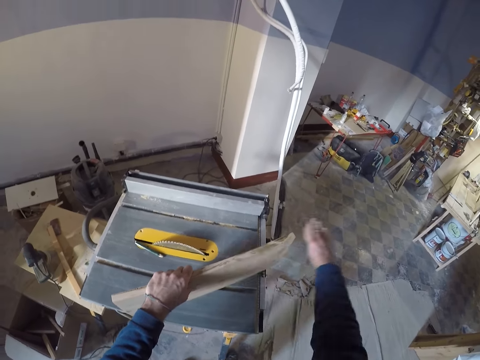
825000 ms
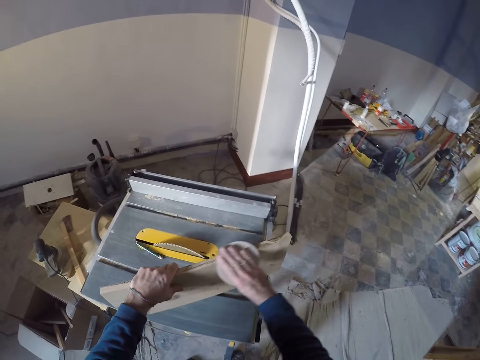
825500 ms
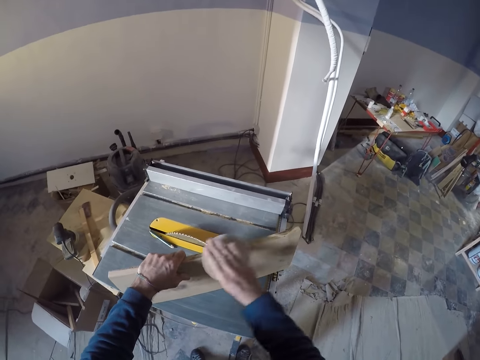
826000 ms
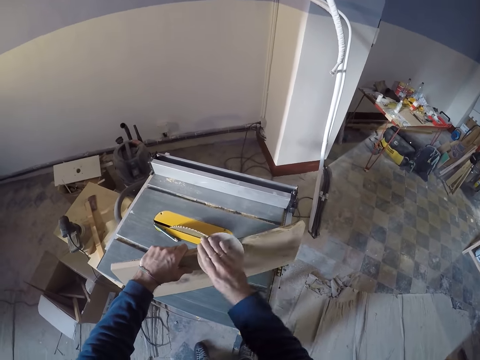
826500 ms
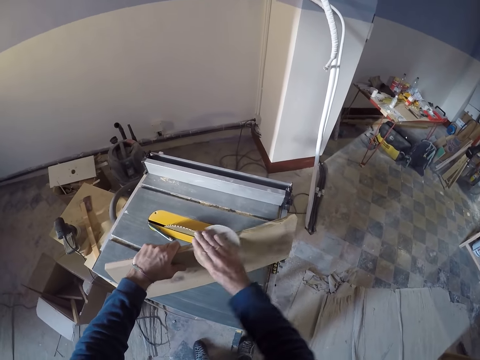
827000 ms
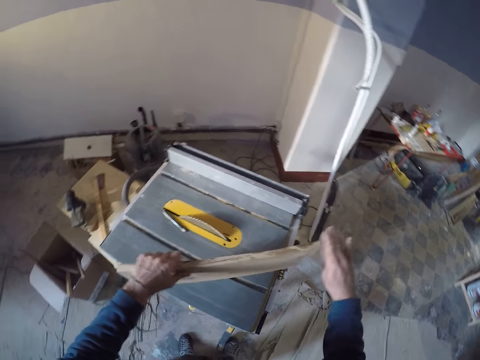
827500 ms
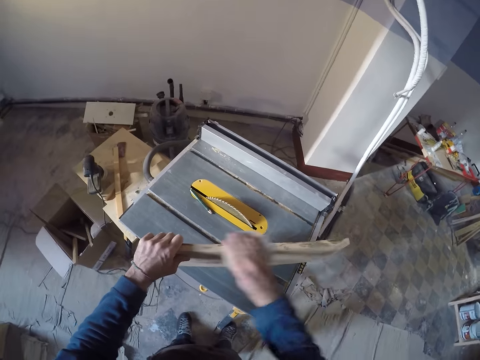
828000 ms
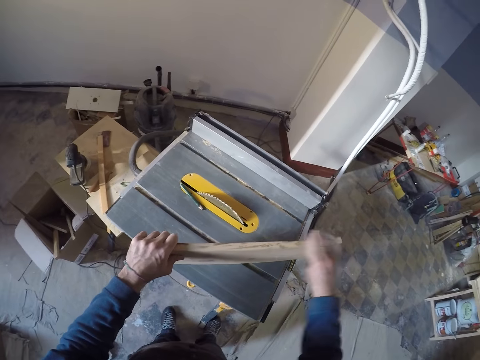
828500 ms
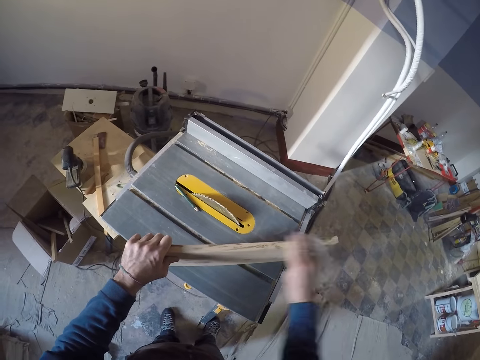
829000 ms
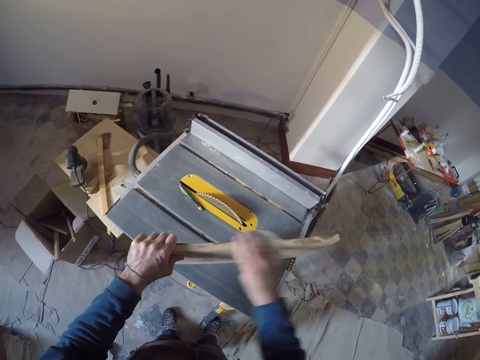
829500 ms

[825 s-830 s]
The camera wearer adjusts his left hand on the plank on the table saw.

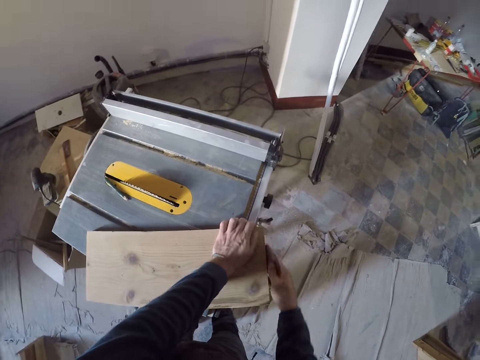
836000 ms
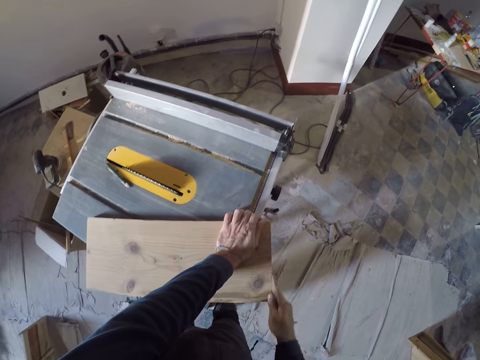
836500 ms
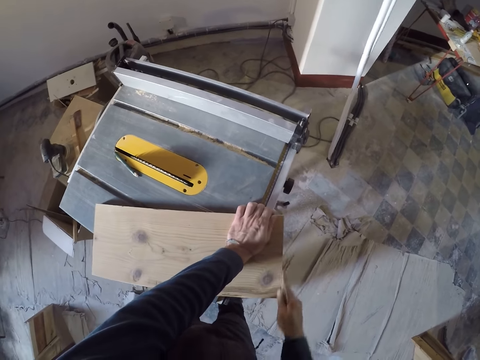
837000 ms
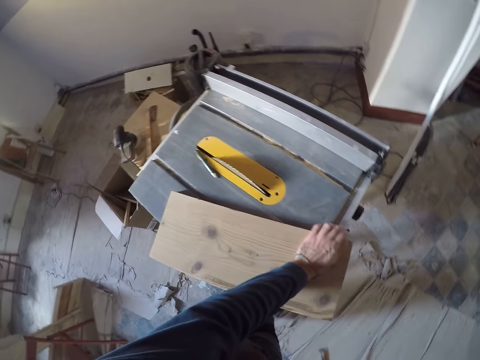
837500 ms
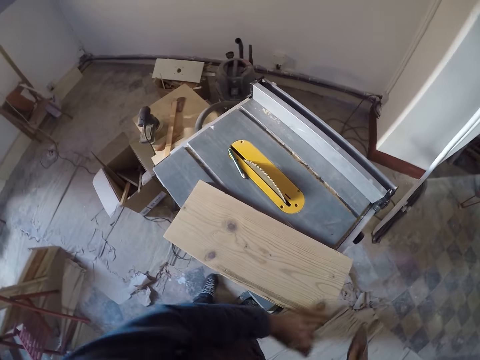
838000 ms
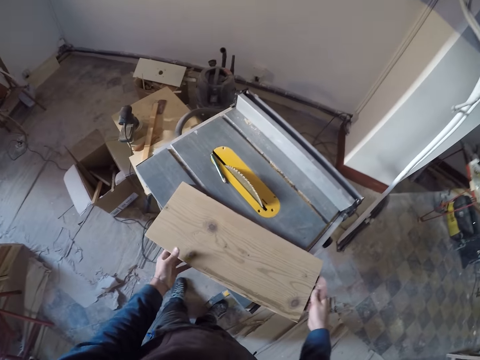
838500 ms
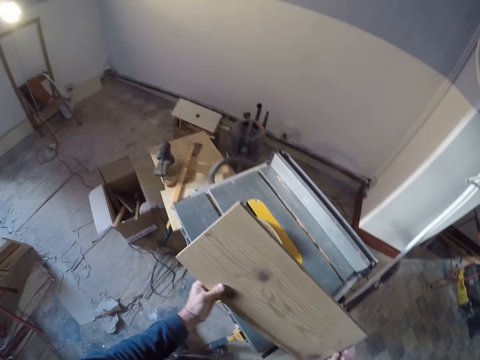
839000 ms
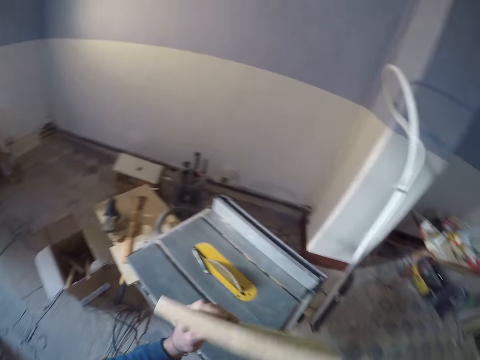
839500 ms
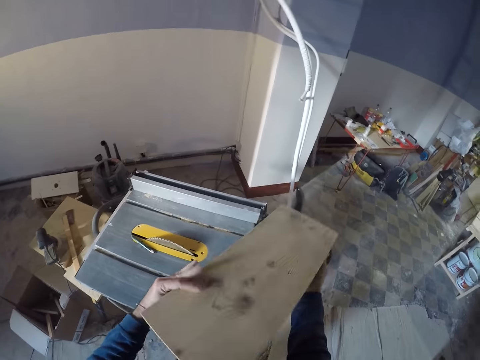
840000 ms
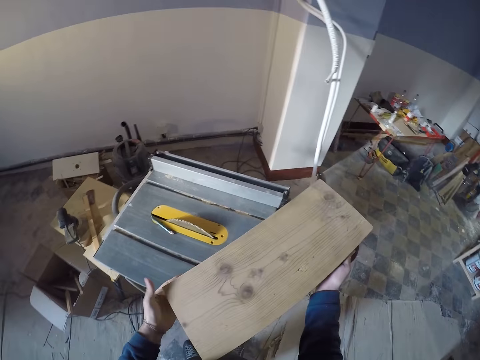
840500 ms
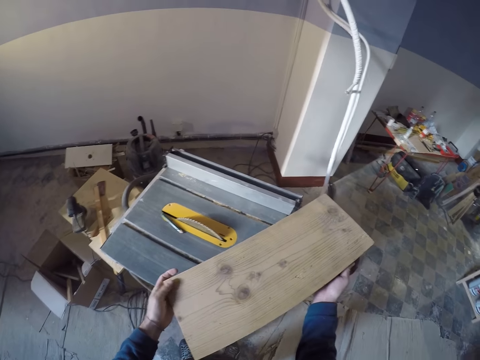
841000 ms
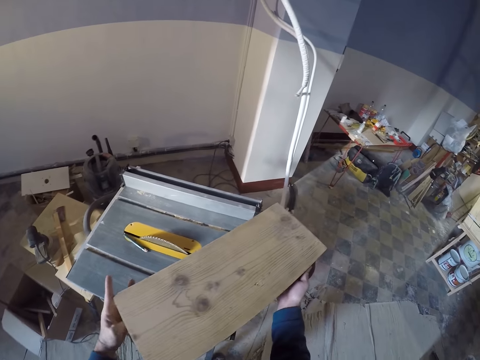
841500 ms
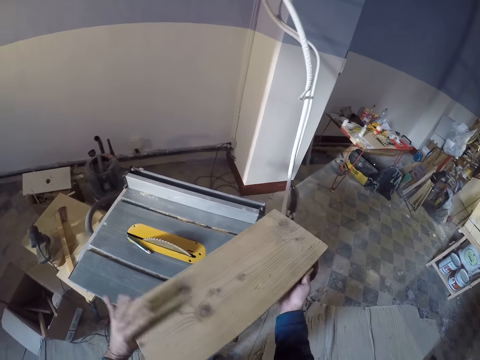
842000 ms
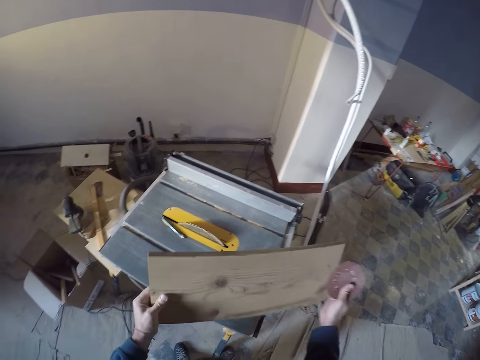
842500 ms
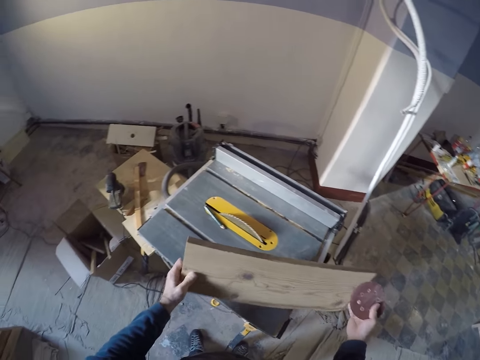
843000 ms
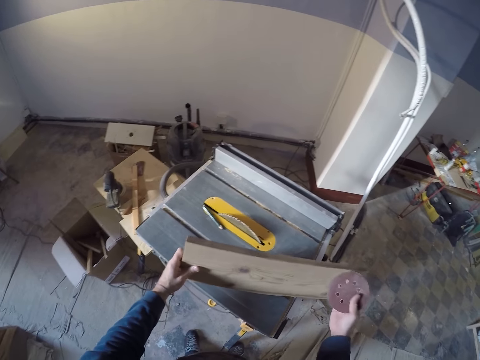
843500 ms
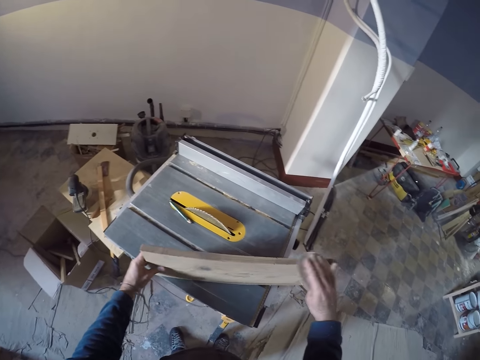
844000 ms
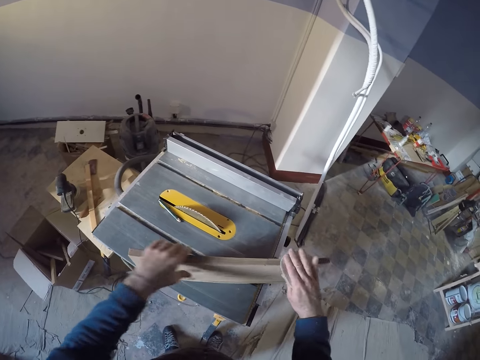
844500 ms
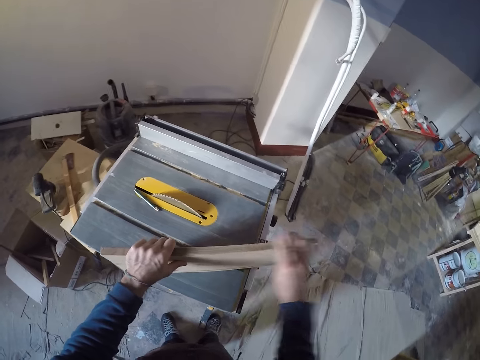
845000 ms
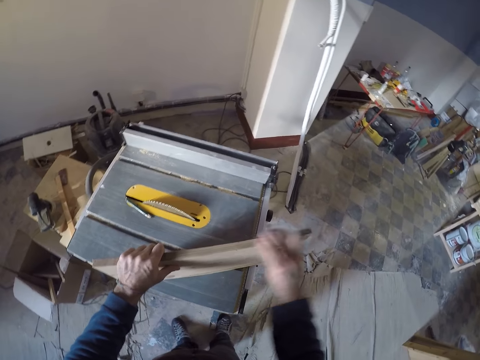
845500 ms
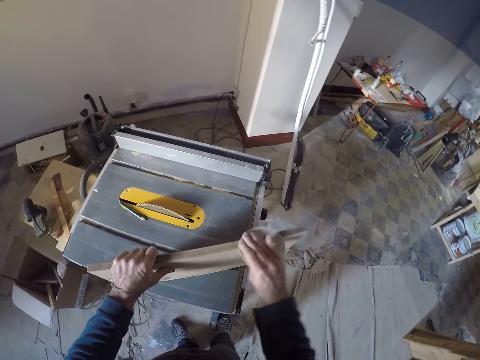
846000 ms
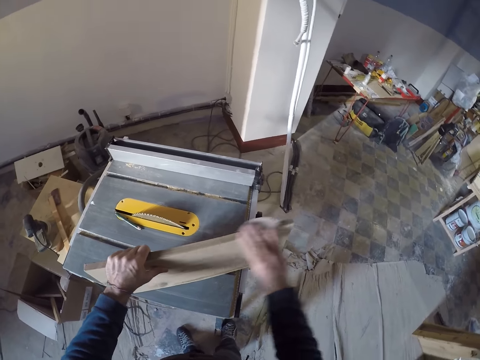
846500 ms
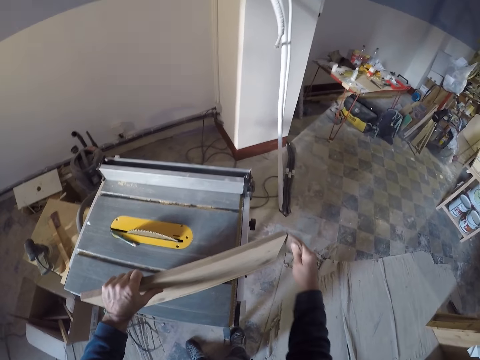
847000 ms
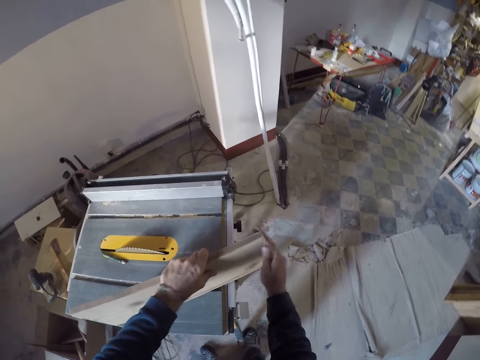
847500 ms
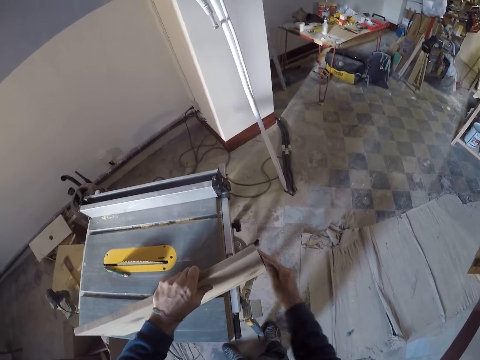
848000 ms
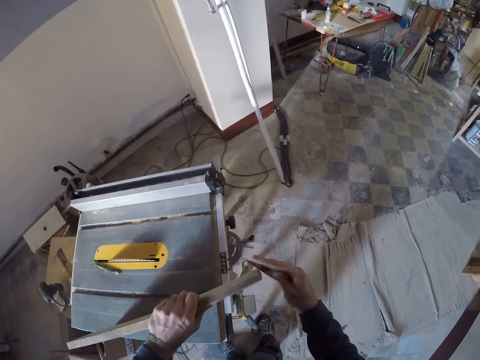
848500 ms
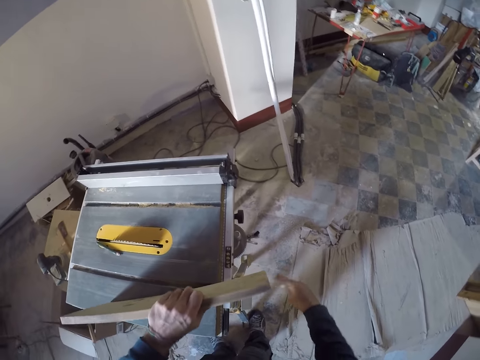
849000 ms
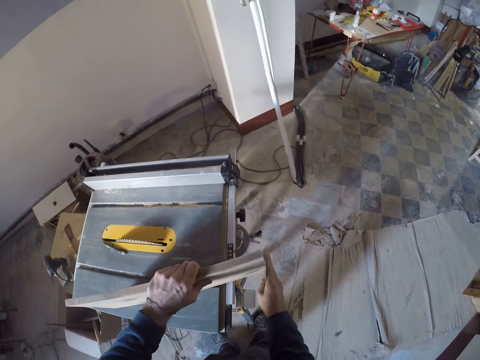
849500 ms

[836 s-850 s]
The camera wearer holds the plank on the table saw with his left hand. He carries the plank from the table saw with both hands. He flips the wood. He places the plank in his hands on the table saw. He sands the edge of the plank on the table saw with the sanding paper in his right hand. He adjusts his left hand on the plank on the table saw.

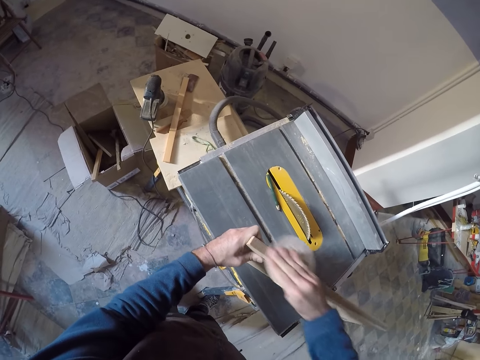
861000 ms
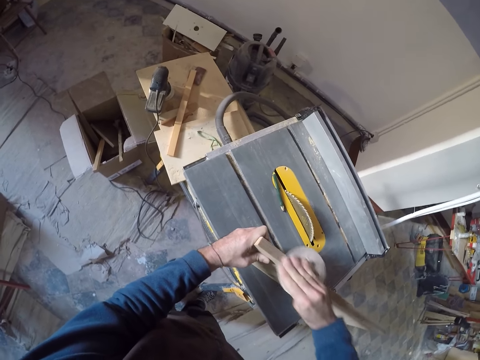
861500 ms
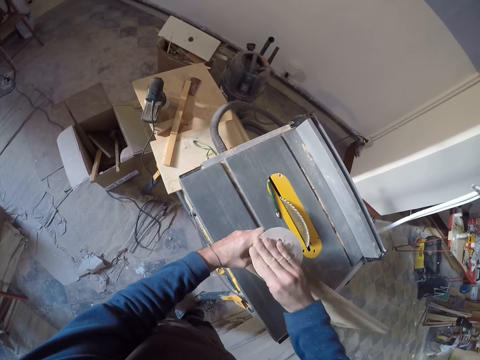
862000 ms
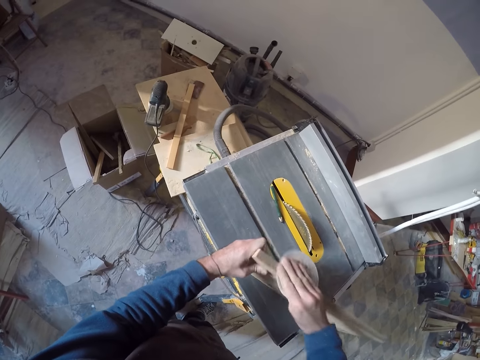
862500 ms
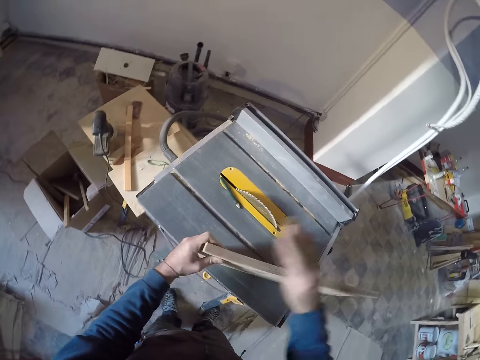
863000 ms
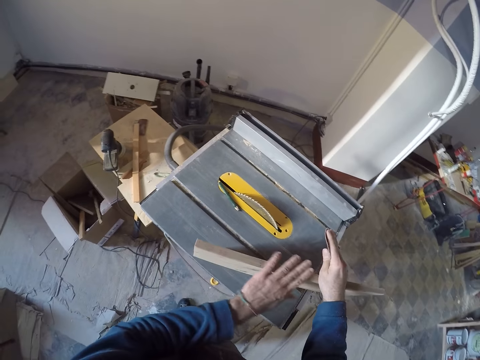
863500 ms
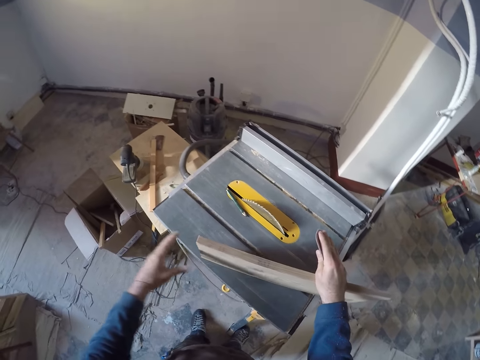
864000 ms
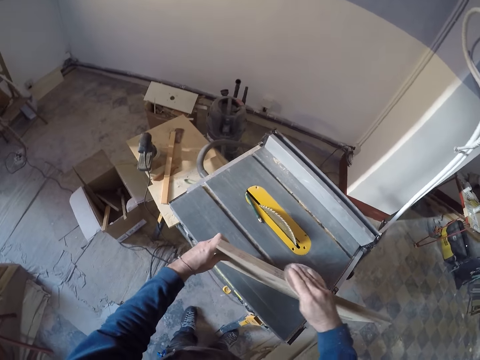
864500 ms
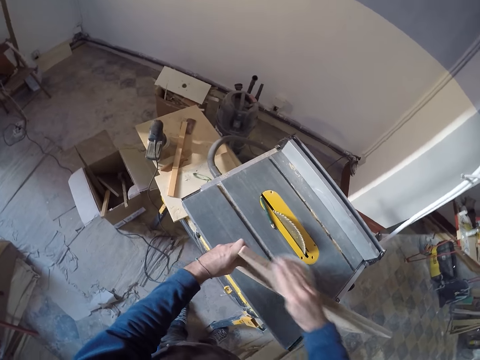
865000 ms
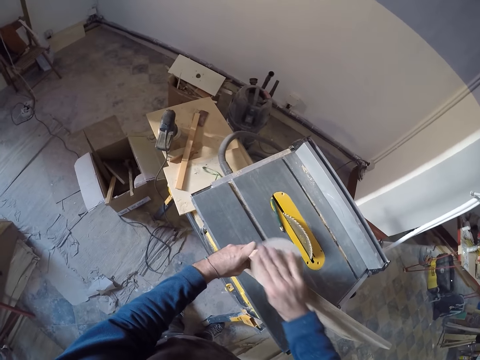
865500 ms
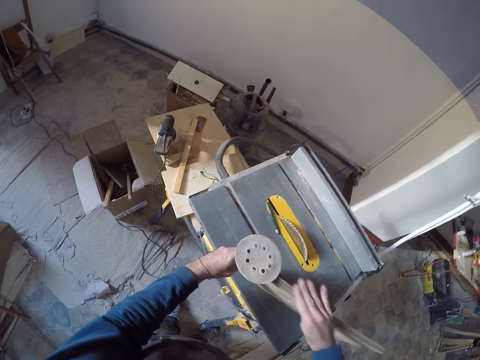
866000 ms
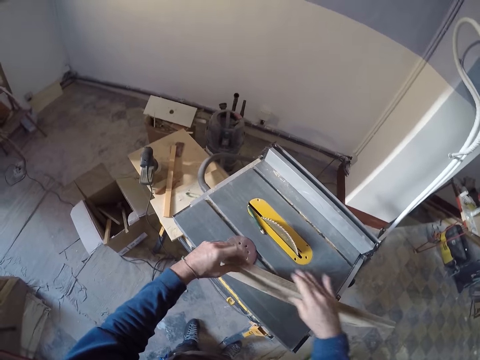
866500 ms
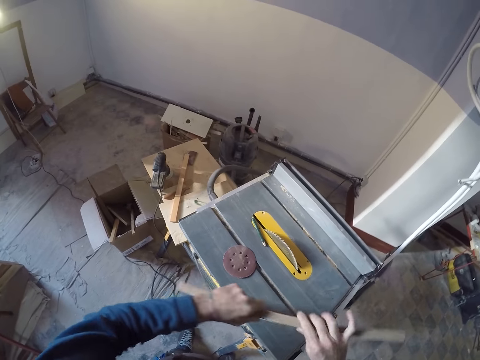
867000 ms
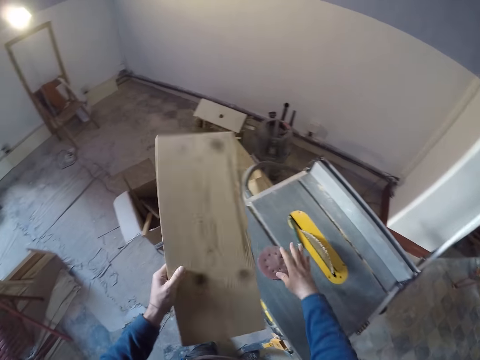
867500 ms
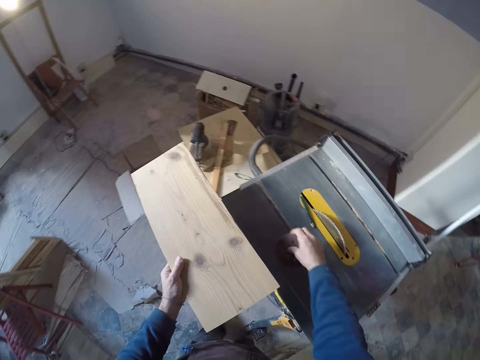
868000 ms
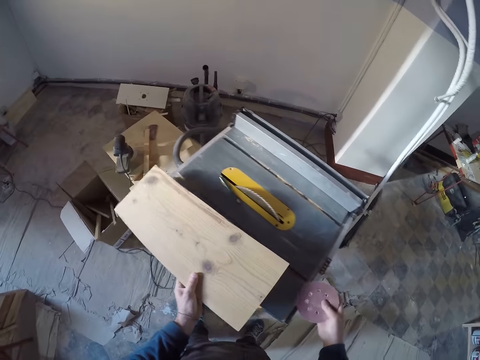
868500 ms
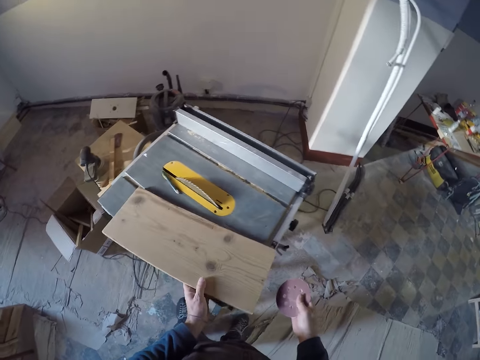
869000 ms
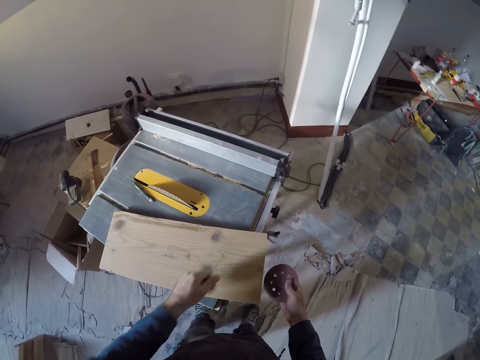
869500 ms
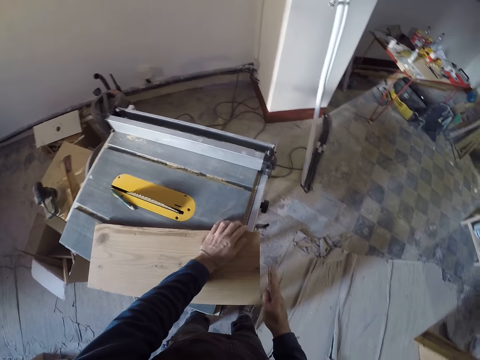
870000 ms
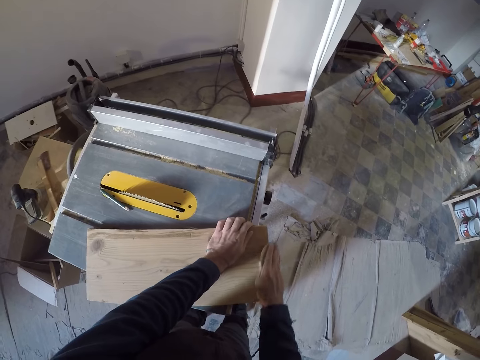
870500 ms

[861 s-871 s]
The camera wearer wipes the plank on the table saw with his left hand. He sands the plank on the table saw with the sanding paper in his right hand. He lifts the plank from the table saw with his left hand. He drops the sanding paper on the table. He picks the sanding paper from the table saw with his right hand. He drops the plank in his left hand on the table saw. He holds the plank on the table saw with his left hand. He sands the plank on the table saw with the sanding paper in his right hand.
